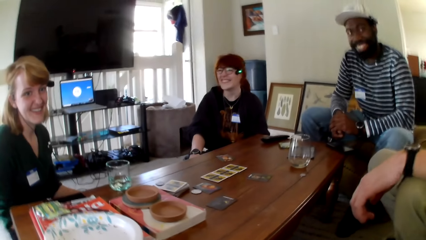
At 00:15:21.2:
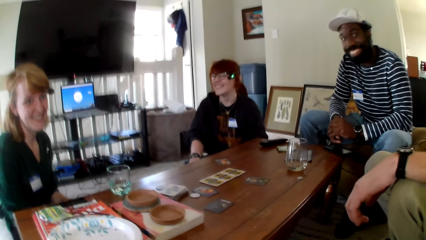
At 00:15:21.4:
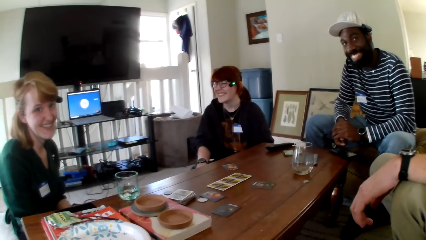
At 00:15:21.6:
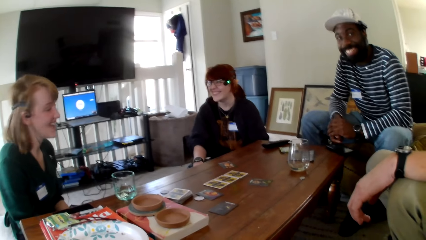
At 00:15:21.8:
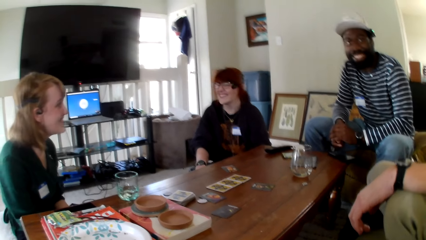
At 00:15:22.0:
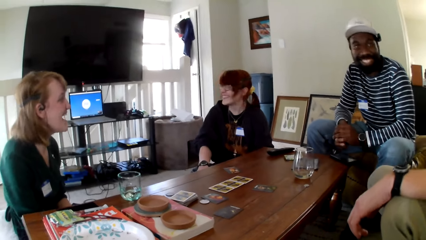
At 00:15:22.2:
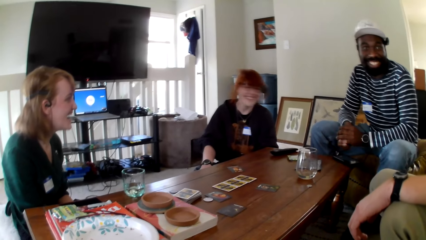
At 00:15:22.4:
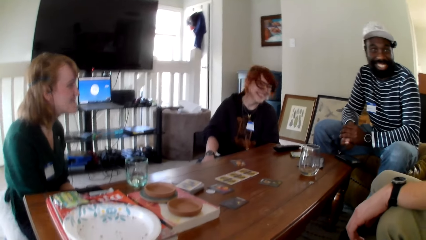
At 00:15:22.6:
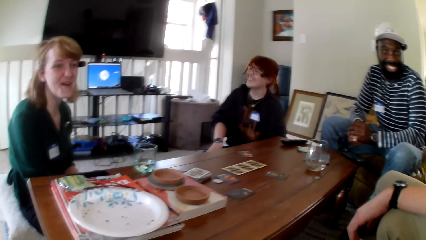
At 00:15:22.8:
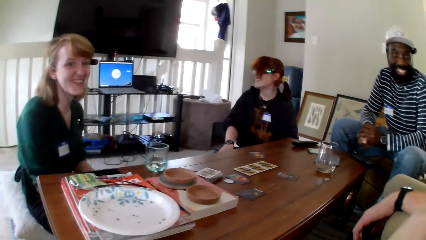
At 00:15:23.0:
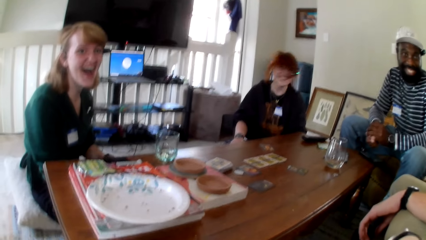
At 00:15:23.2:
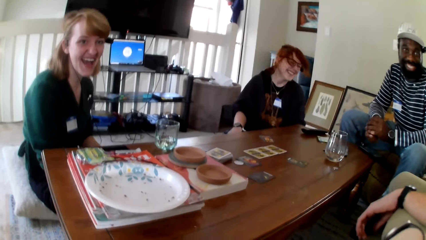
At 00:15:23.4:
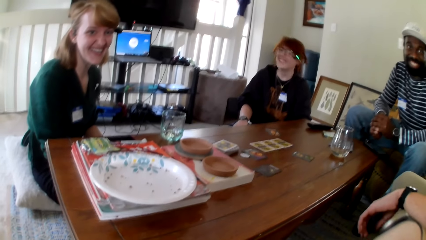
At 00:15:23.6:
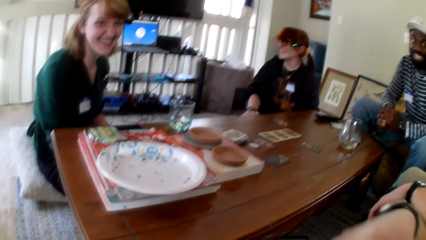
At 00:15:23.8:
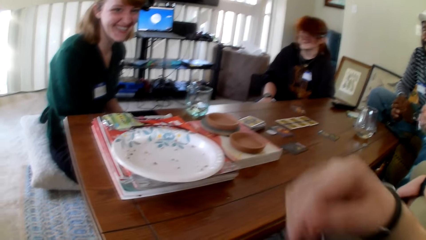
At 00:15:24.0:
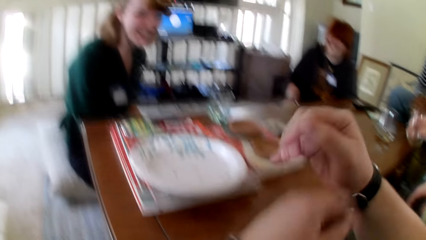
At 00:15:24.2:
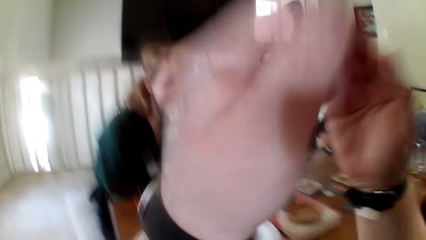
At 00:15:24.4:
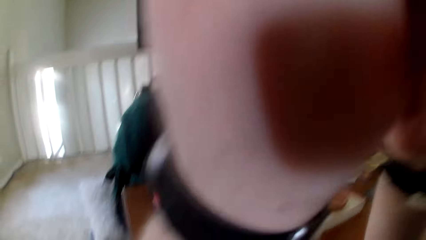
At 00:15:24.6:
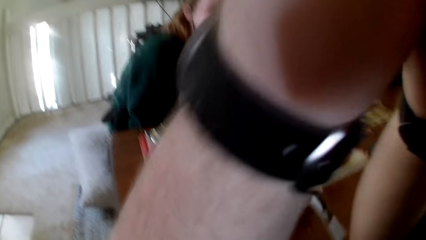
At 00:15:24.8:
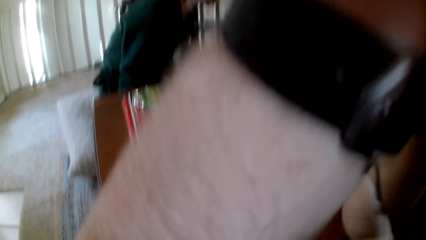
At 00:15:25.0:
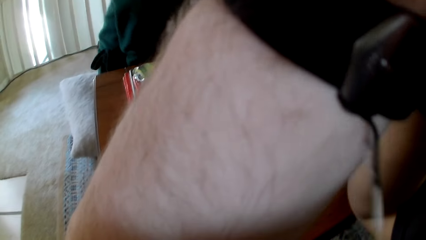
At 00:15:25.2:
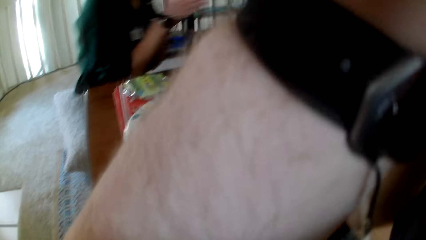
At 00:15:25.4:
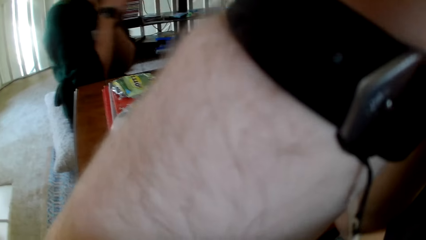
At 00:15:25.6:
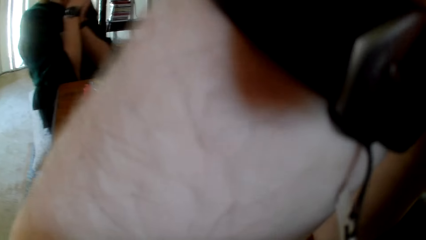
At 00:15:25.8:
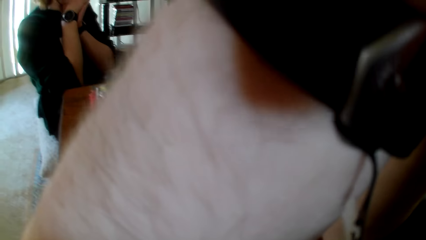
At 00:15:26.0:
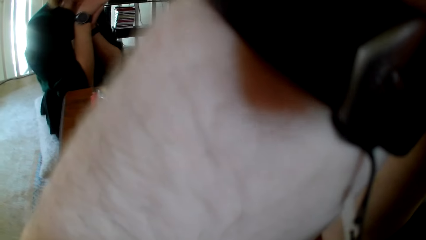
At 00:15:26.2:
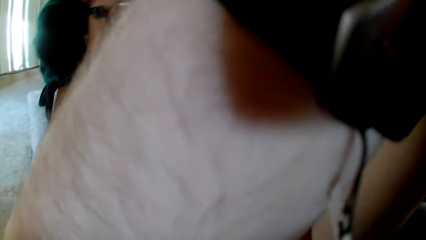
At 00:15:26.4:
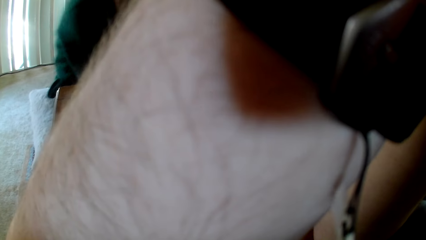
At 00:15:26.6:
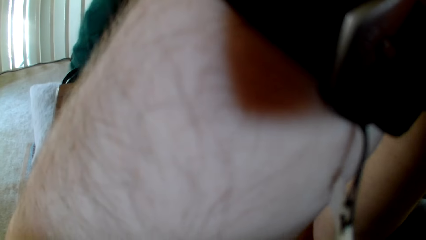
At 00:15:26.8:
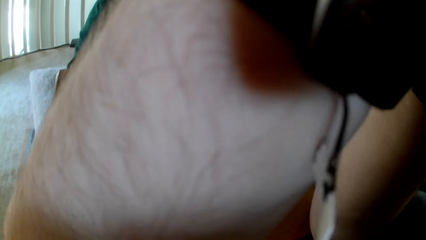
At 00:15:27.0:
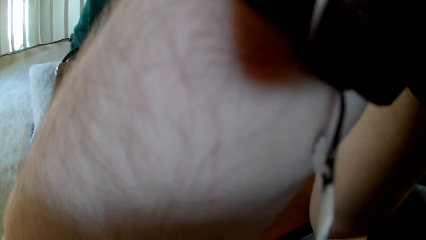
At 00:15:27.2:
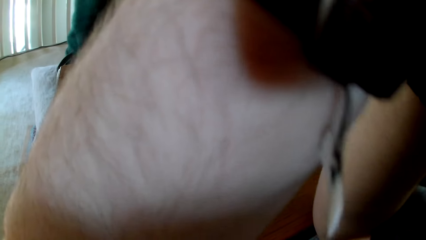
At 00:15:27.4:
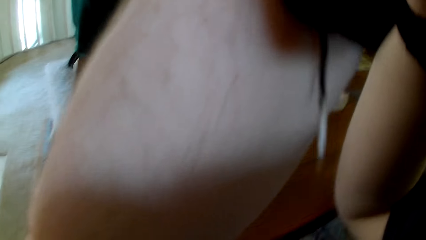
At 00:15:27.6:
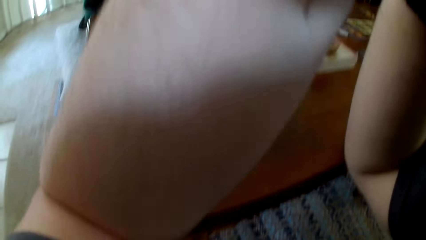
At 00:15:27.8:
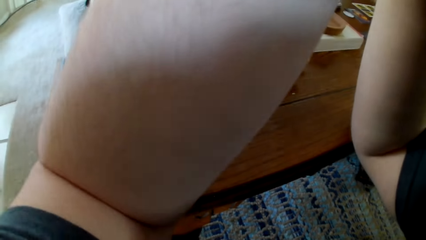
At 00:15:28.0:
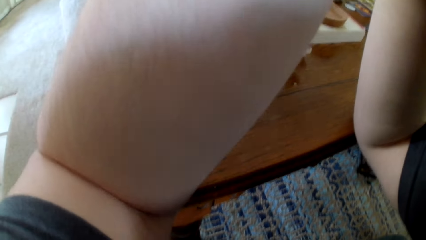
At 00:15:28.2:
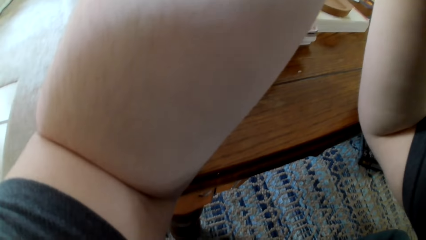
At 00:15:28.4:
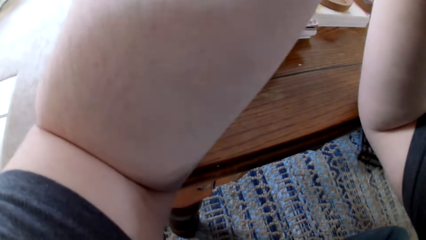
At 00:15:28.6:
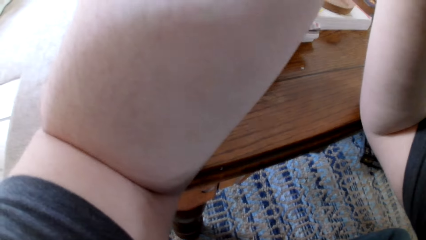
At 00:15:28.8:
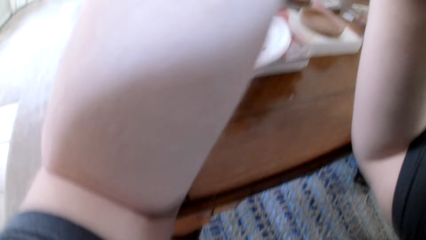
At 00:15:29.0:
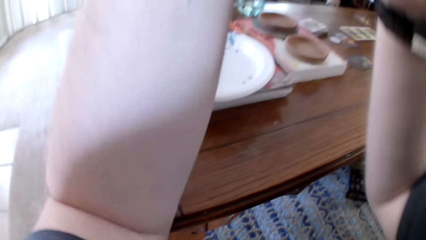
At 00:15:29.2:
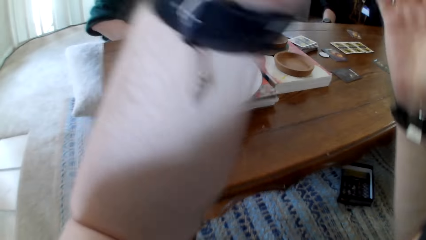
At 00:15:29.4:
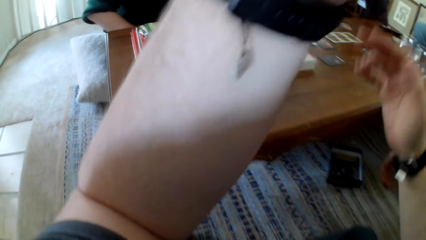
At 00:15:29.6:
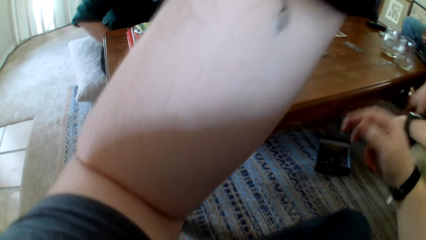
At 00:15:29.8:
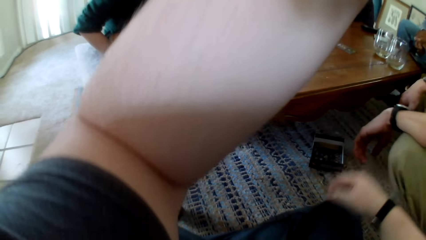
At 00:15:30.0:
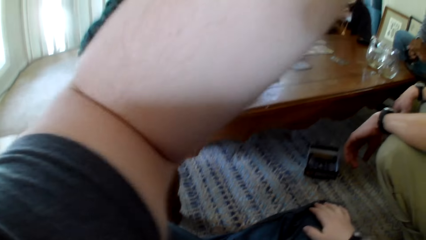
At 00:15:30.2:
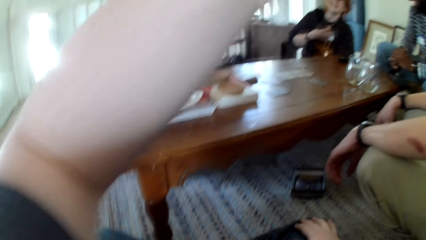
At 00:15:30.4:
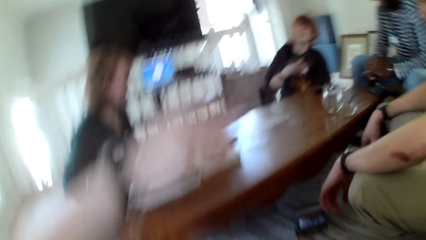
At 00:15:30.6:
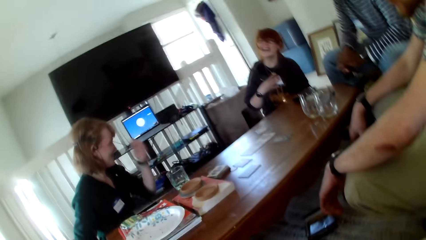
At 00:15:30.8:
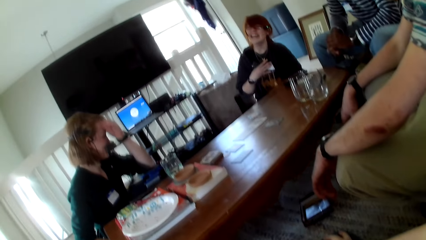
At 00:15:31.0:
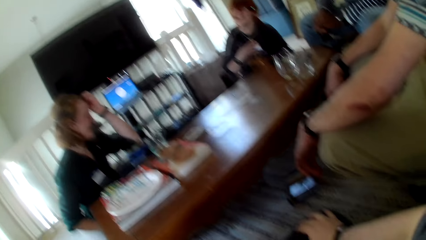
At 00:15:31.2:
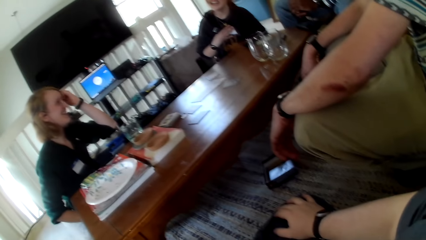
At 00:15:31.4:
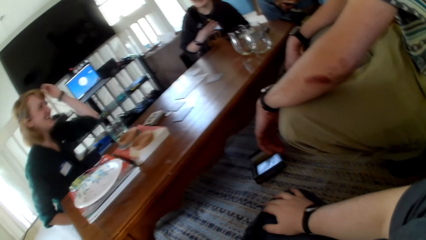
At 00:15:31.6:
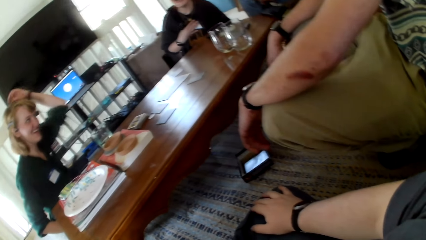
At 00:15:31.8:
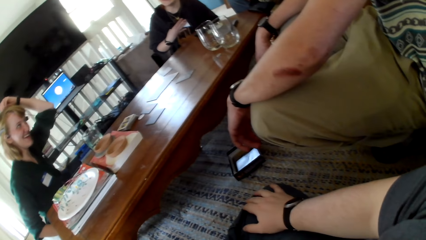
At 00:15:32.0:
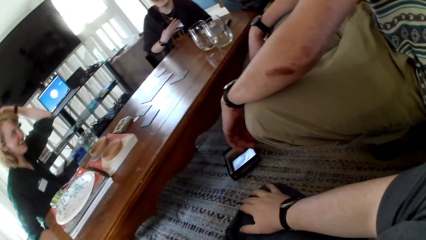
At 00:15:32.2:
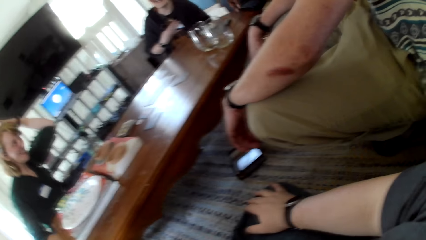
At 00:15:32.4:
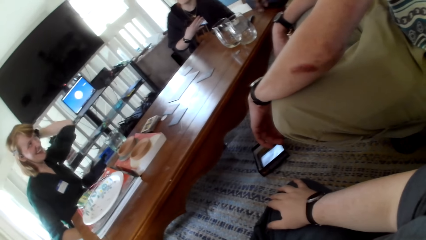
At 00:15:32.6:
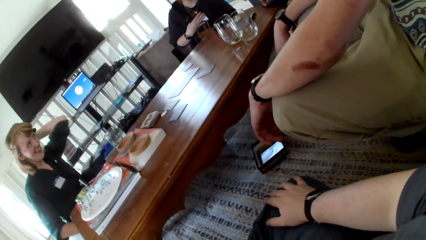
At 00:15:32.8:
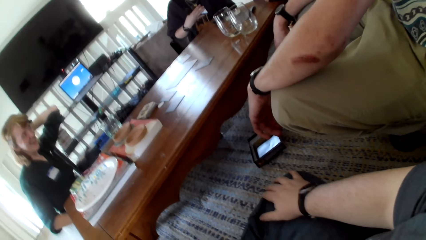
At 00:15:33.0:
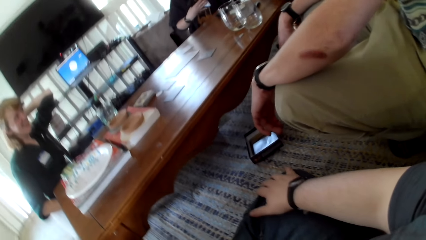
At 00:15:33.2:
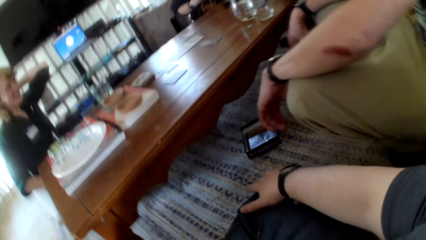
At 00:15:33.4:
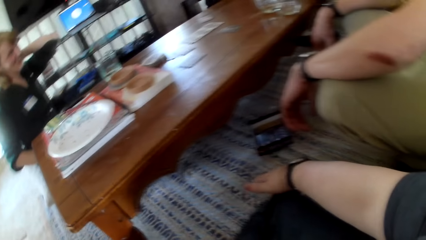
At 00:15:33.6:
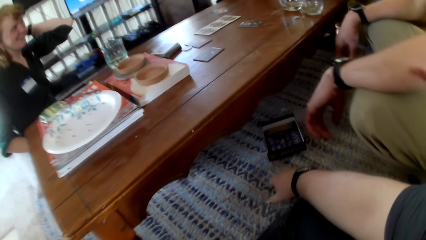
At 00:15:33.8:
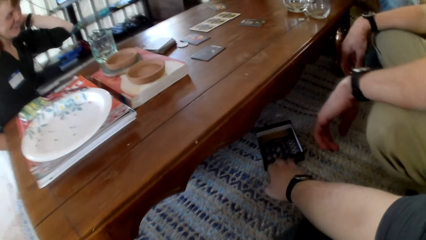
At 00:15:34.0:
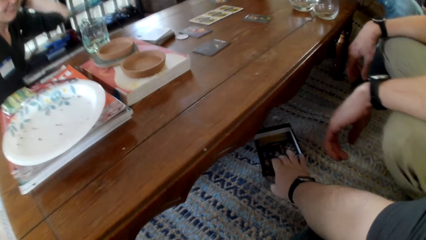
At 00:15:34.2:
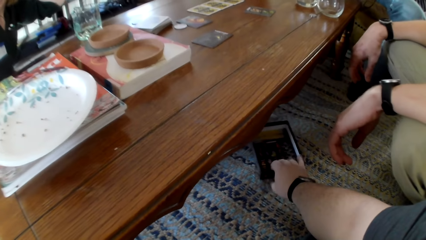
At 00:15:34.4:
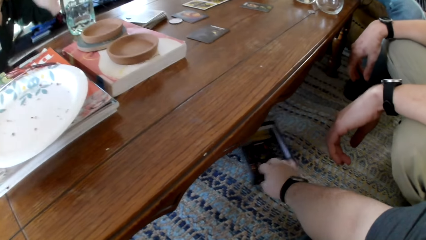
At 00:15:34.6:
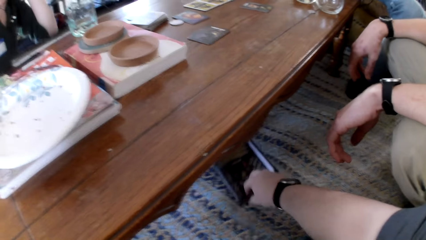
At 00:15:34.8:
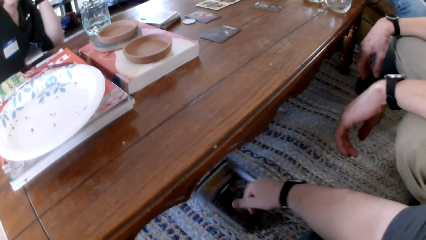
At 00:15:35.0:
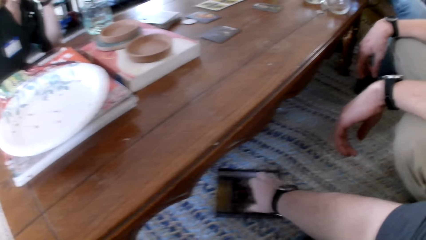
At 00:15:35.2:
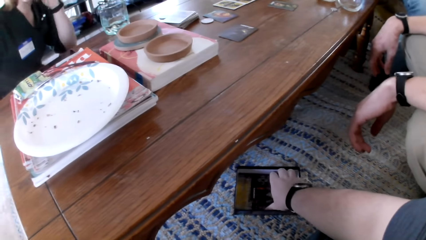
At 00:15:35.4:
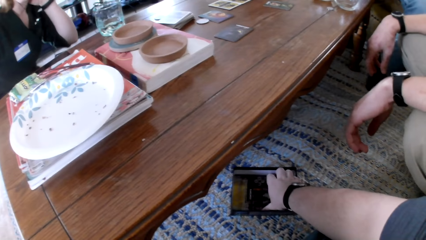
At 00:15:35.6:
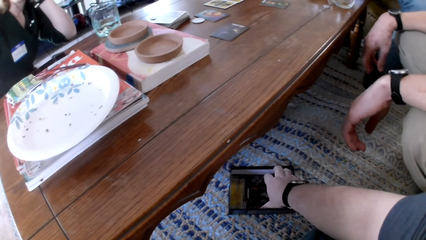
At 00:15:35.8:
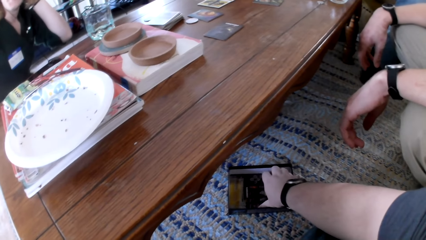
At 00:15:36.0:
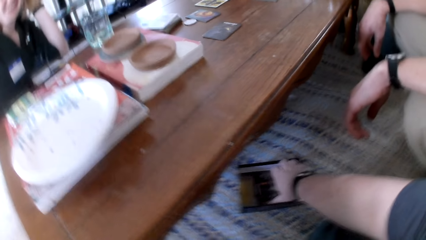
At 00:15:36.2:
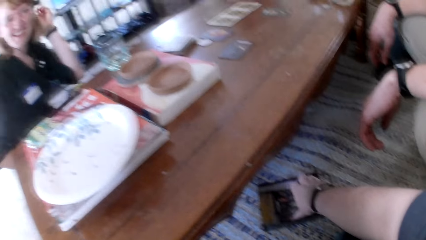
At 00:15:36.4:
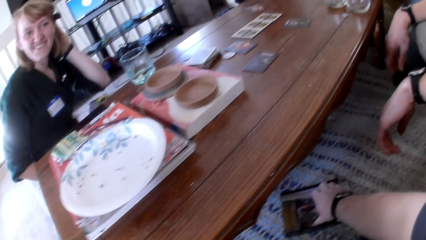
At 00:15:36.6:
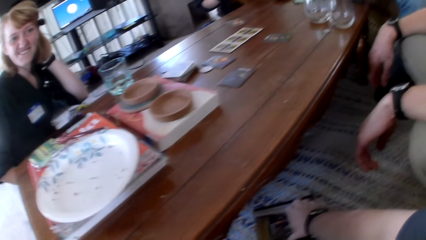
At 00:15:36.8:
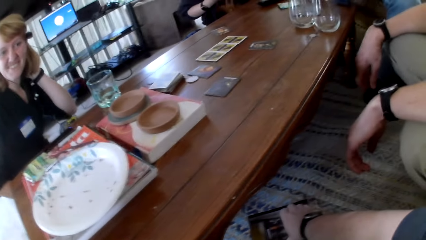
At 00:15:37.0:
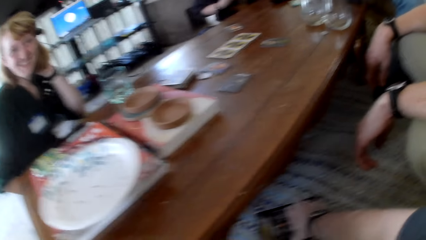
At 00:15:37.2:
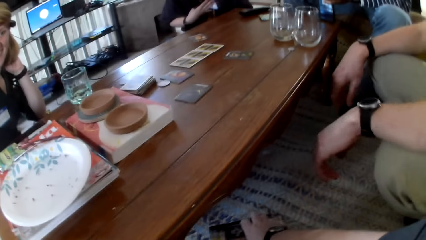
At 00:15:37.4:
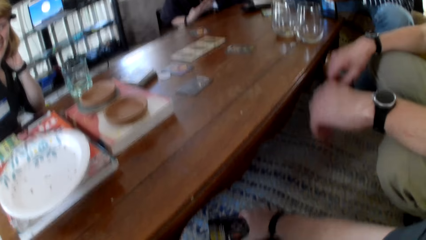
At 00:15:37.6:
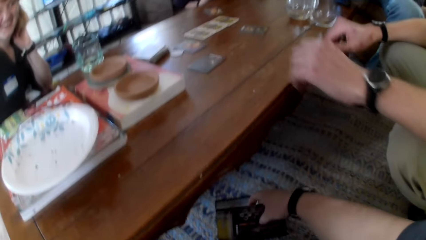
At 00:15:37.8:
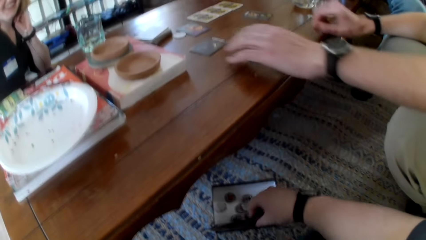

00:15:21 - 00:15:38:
The camera wearer pulls his hand off the card. He adjusts the camera. He raises a hand up. He pulls his hand off the camera. He adjusts the camera. He pulls his hand off the camera. A woman pulls her hair. The woman raises a hand up. The camera wearer pulls a box. He touches something. He picks up a paper from the box.
